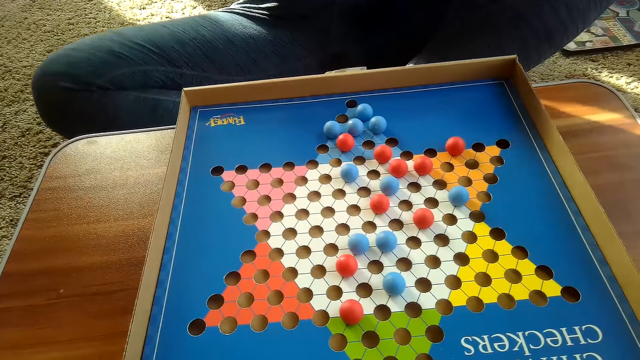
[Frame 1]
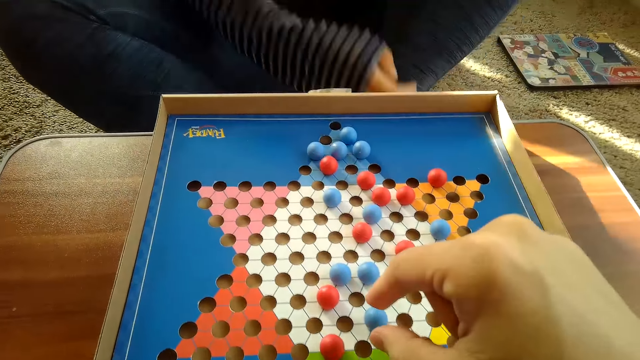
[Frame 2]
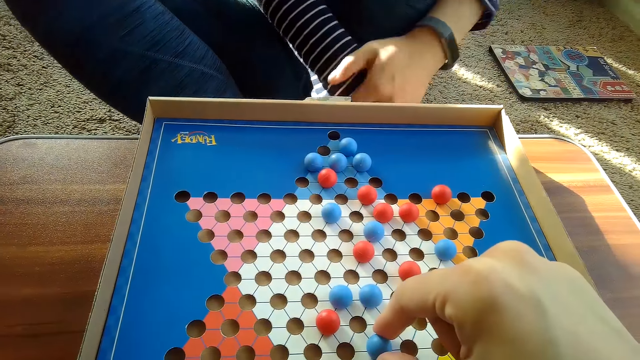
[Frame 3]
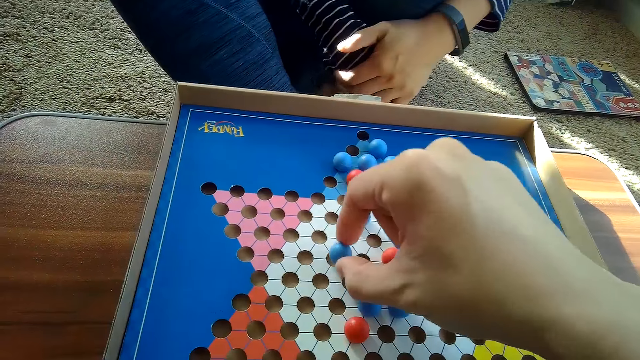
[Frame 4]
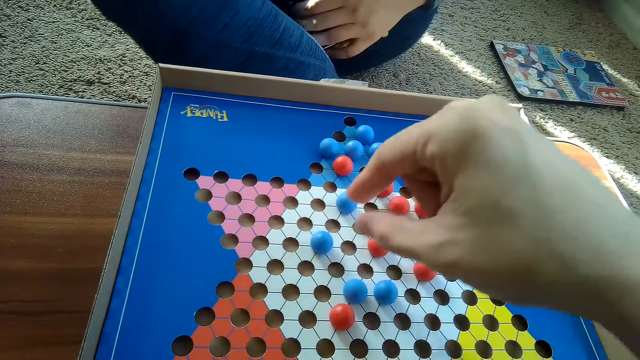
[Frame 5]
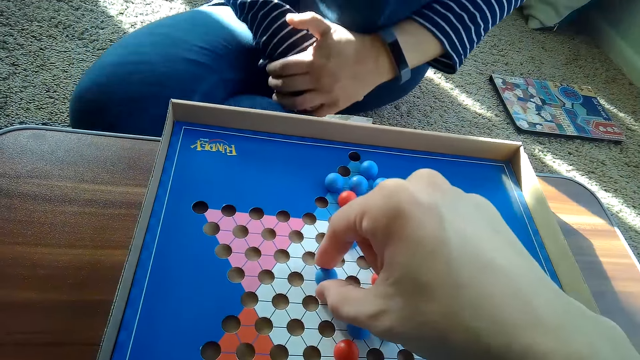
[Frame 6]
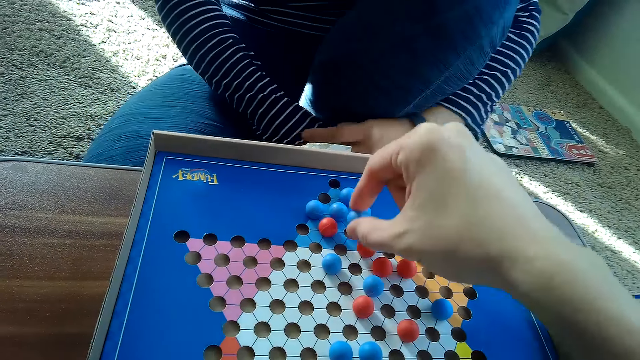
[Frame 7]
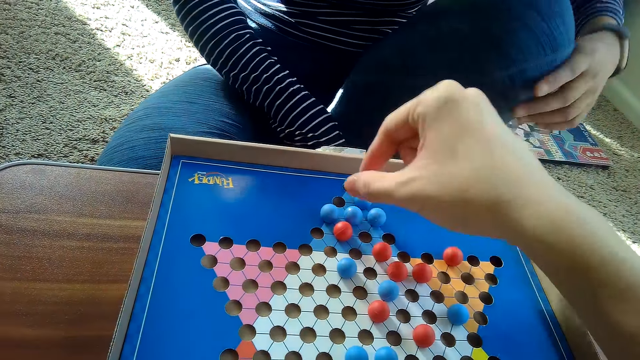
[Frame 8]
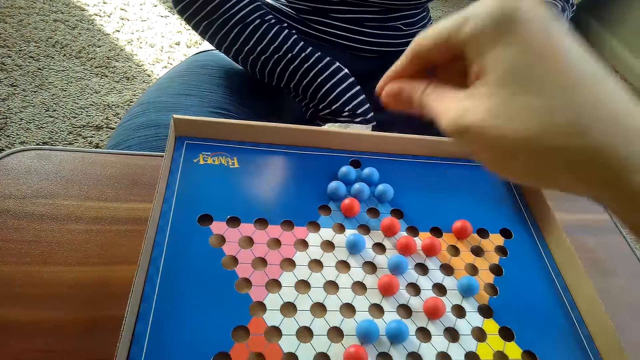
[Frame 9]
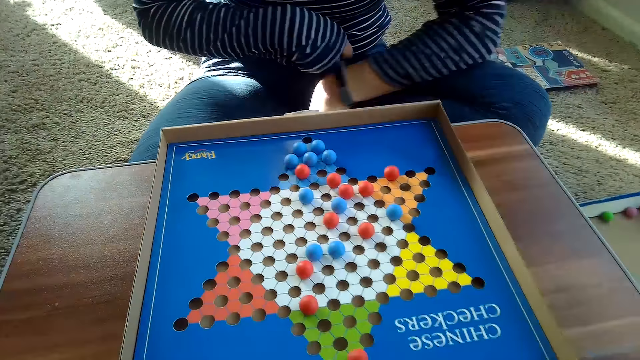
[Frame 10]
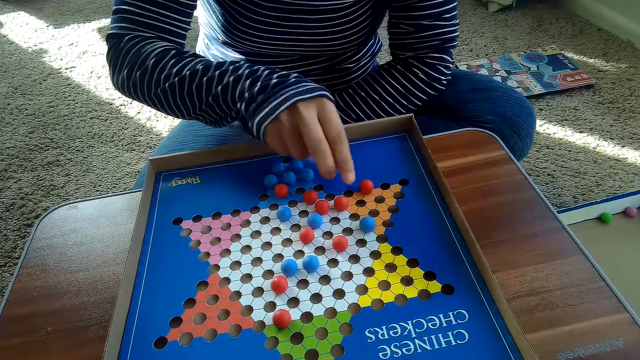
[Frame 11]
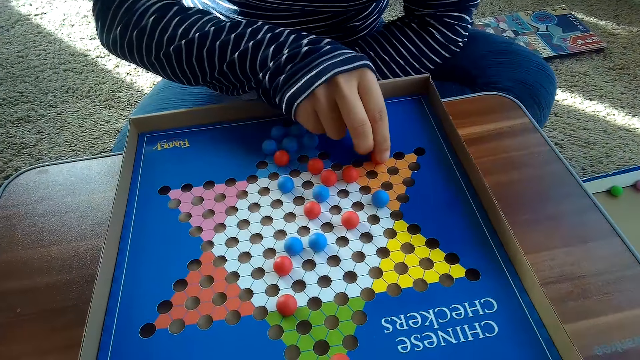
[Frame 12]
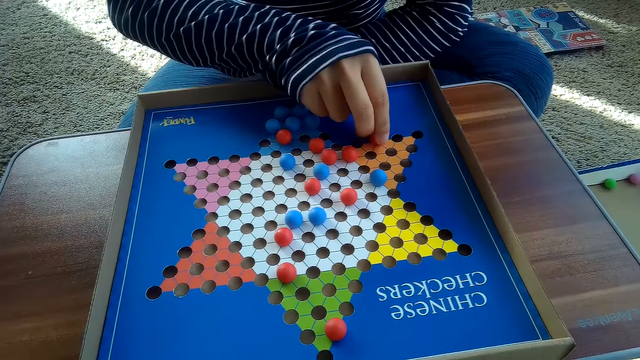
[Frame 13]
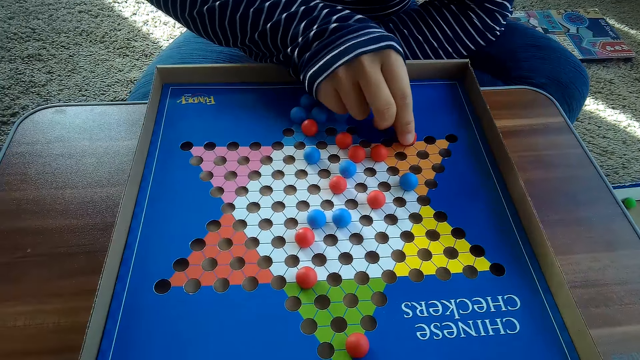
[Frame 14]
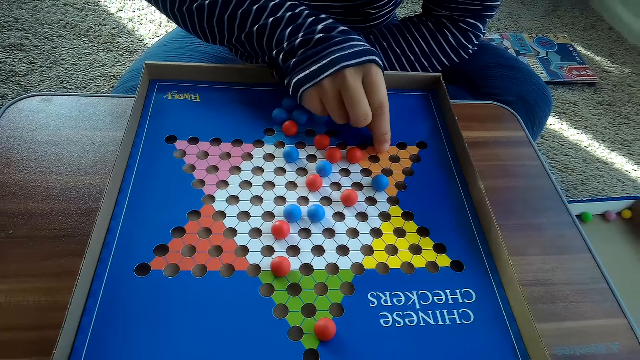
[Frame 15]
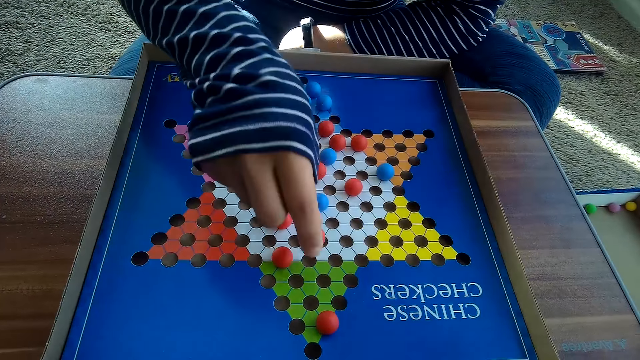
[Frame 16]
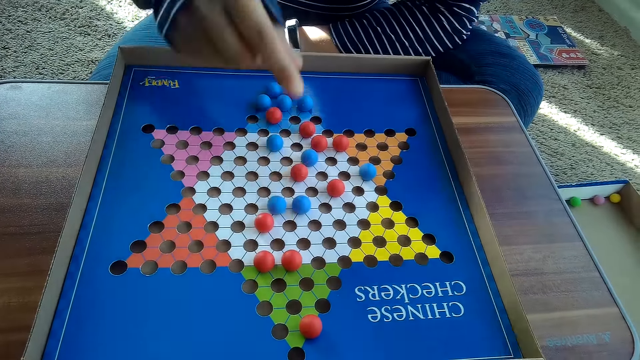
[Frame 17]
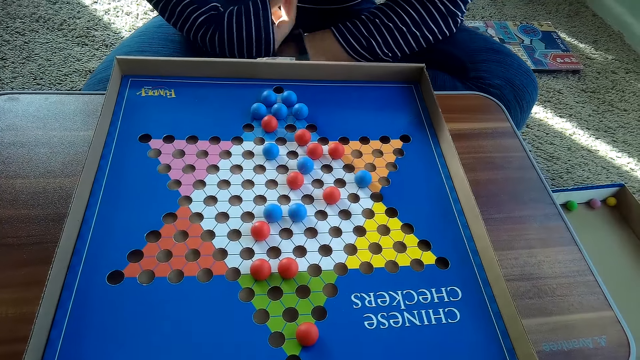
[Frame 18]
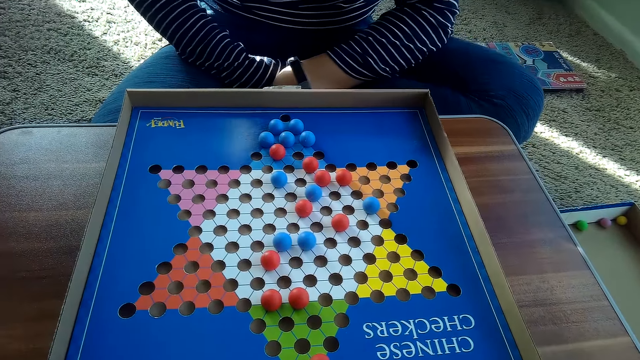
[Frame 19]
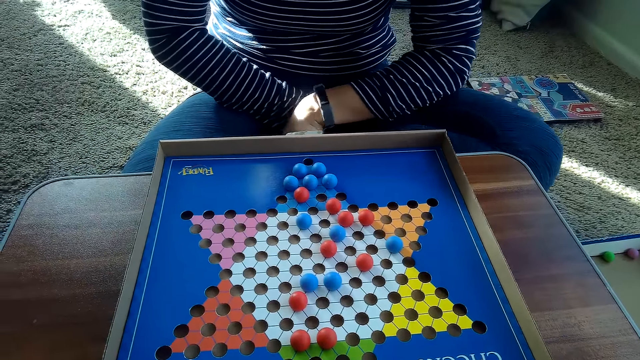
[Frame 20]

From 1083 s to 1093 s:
The camera wearer moves another blue Chinese checkers ball on the Chinese checkers board with his right hand. He moves the blue Chinese checkers ball on the Chinese checkers board with his right hand. A woman shakes legs. The woman moves another red Chinese checkers ball or marble on the Chinese checker board with her right hand.

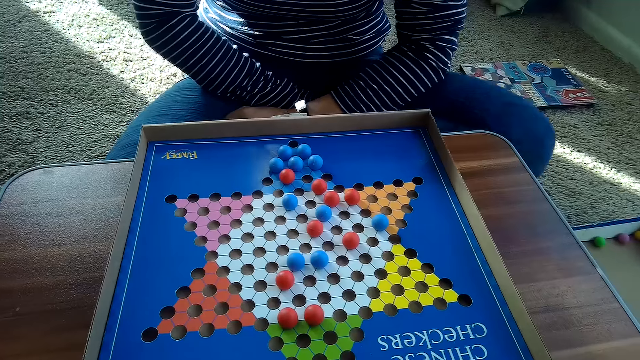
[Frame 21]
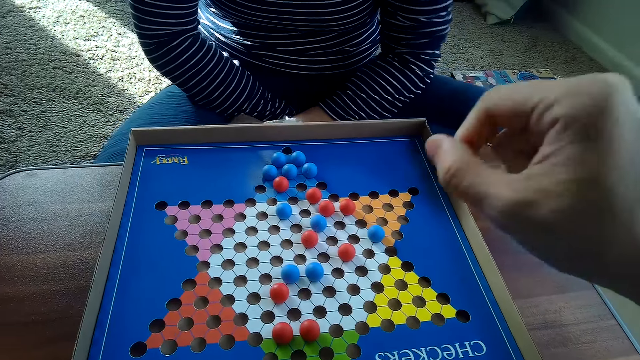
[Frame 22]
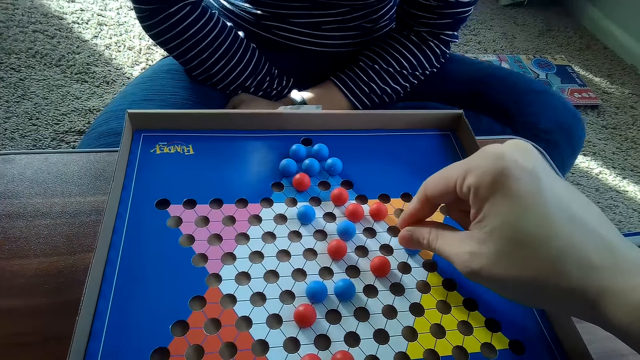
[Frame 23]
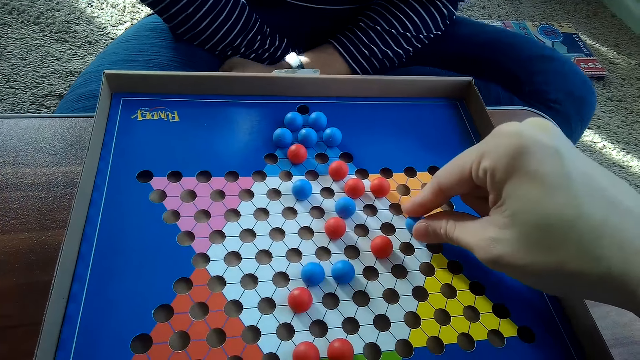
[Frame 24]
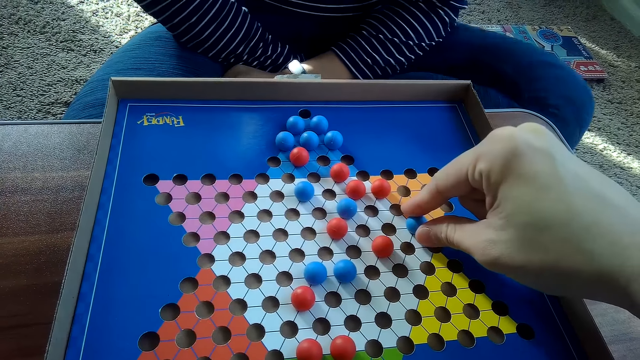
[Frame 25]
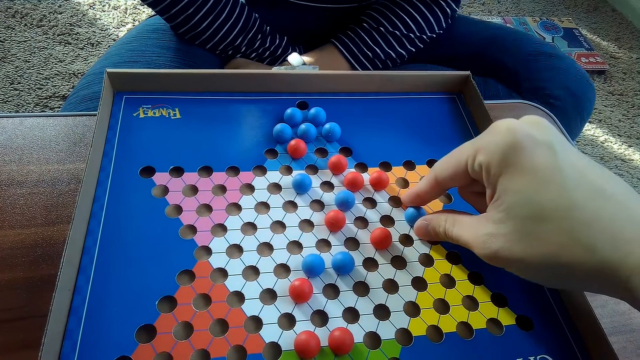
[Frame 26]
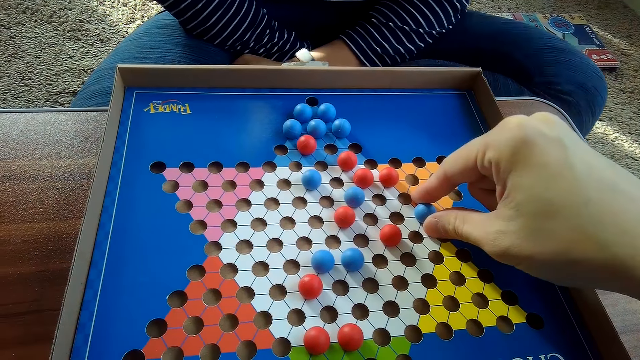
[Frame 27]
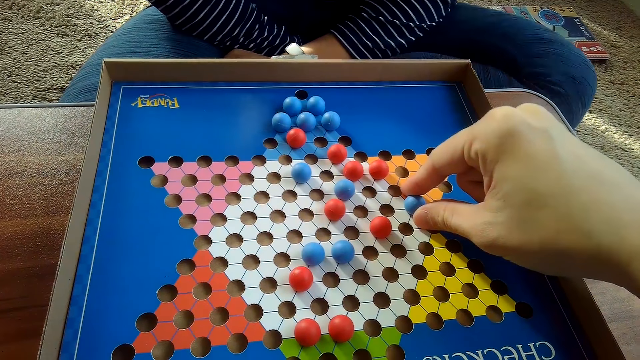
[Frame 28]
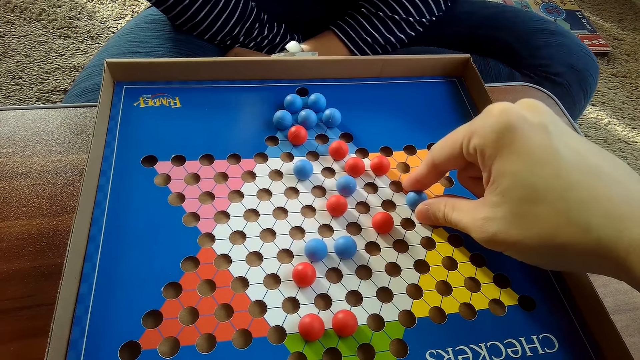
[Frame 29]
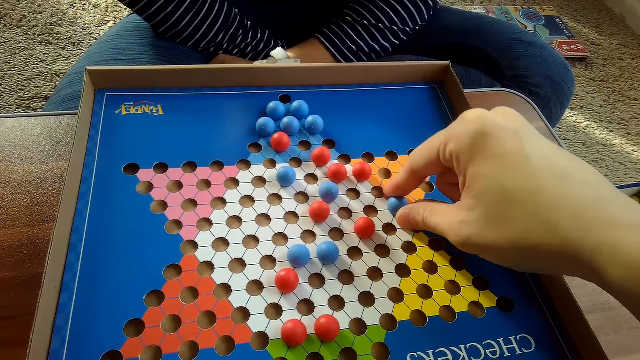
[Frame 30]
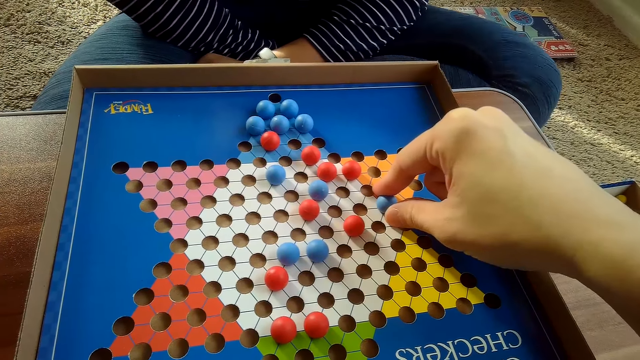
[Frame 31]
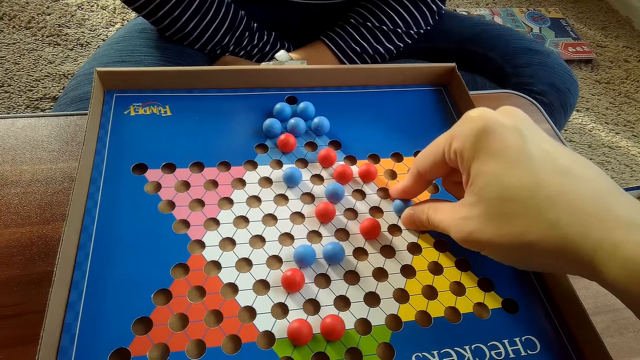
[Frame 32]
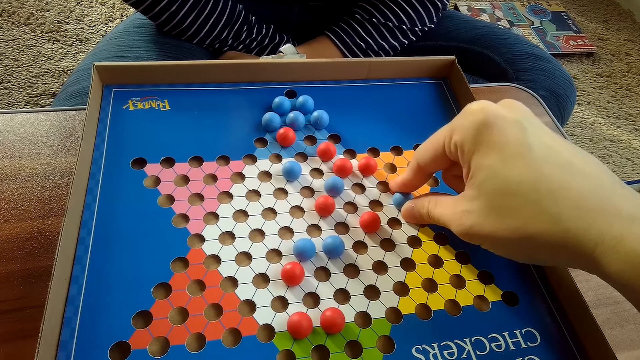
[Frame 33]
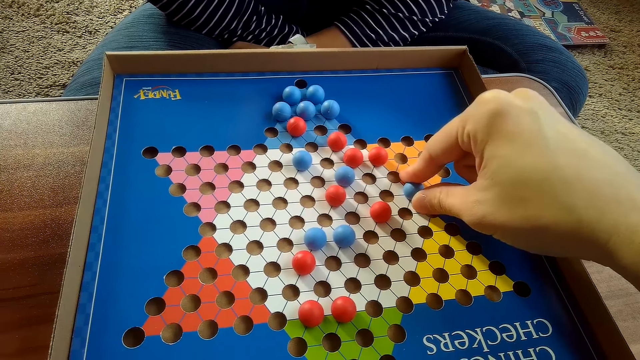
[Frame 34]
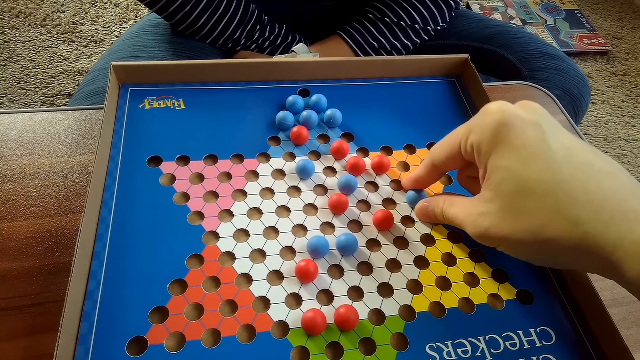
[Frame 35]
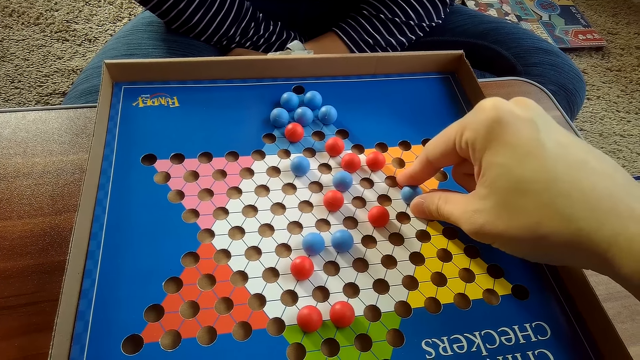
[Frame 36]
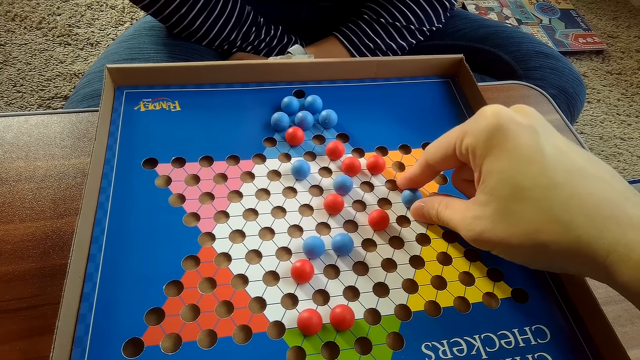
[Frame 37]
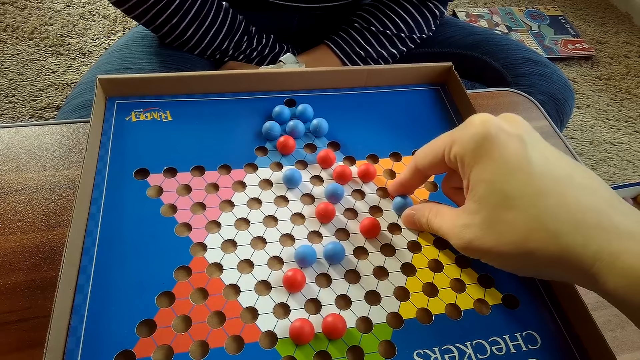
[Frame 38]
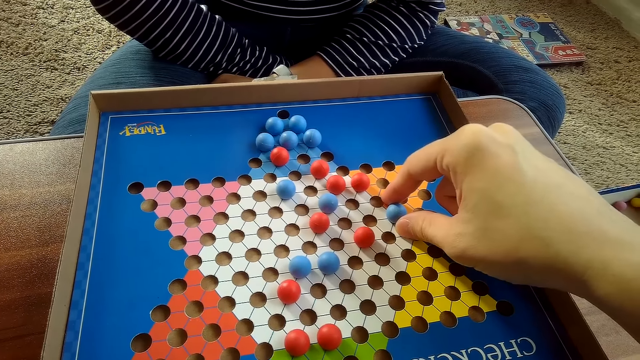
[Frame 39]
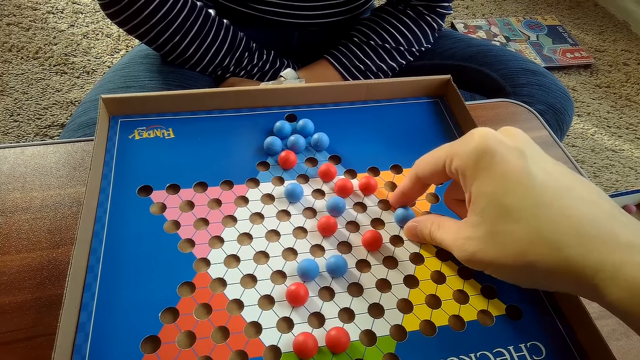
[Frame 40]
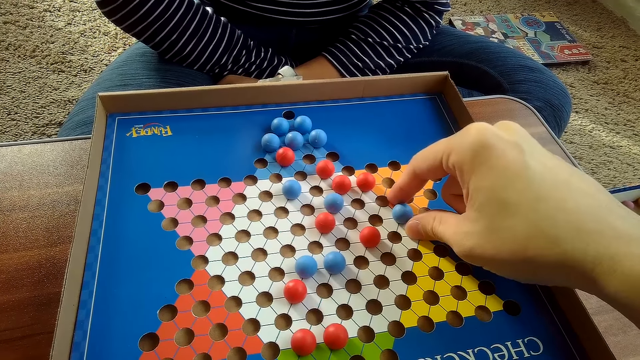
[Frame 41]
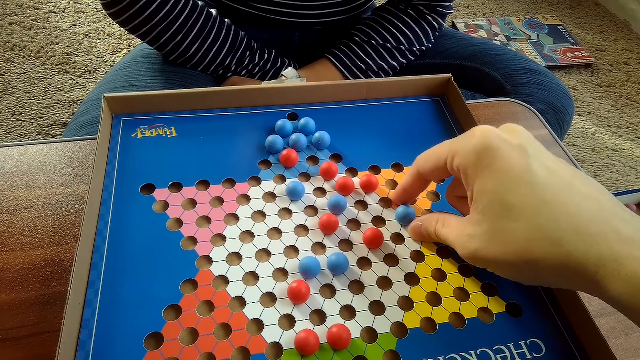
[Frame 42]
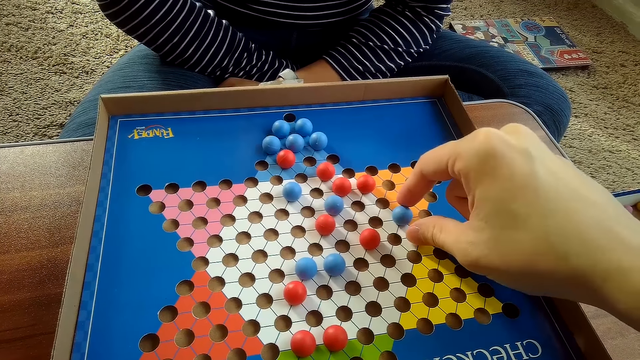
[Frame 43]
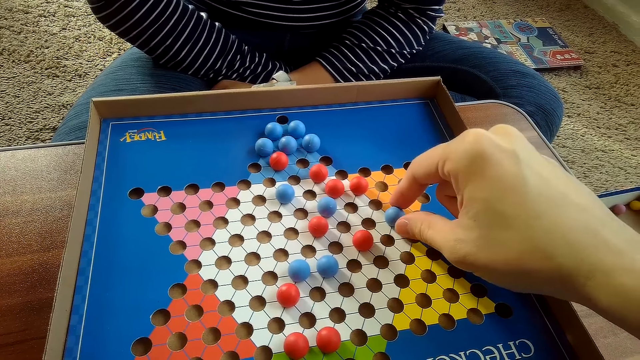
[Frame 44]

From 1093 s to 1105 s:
A woman shakes legs. The camera wearer touches another blue Chinese checkers ball on the Chinese checkers board with his right hand. He moves the marble. The woman shakes her leg.
